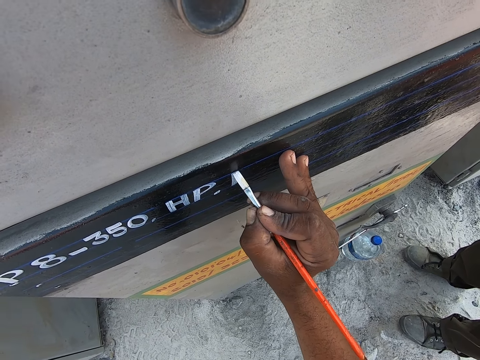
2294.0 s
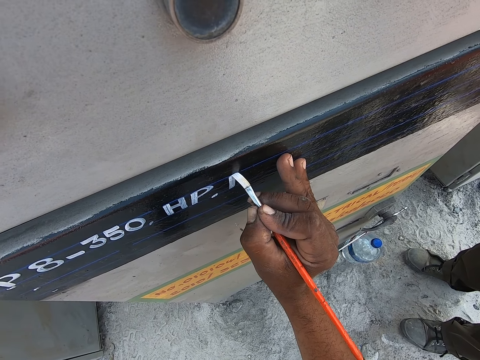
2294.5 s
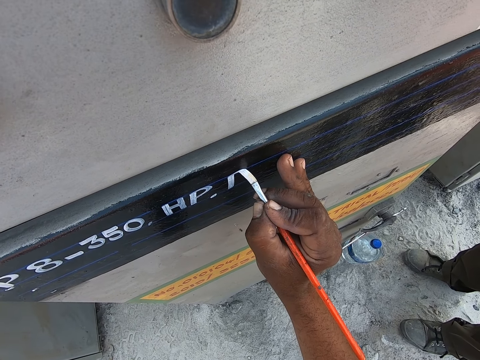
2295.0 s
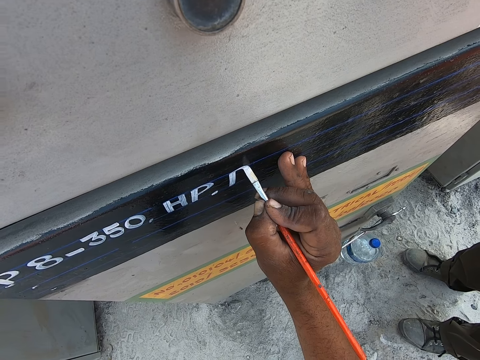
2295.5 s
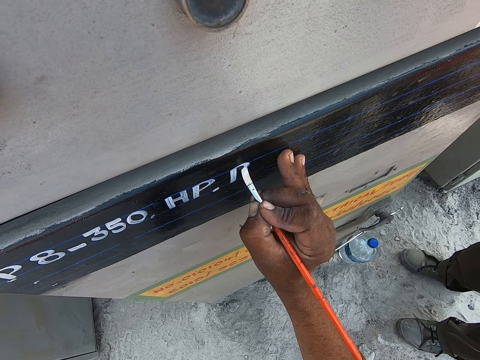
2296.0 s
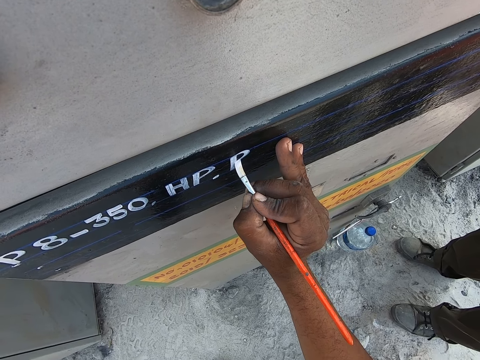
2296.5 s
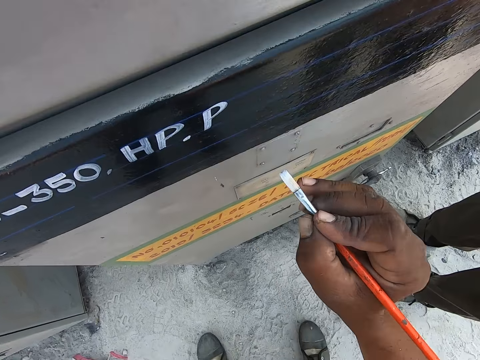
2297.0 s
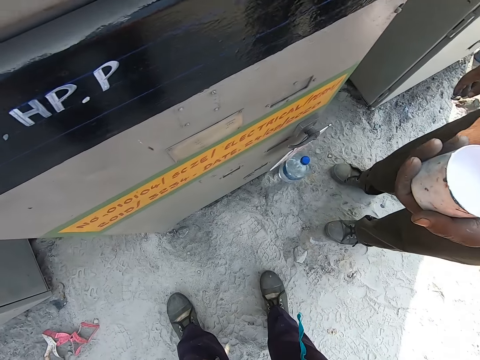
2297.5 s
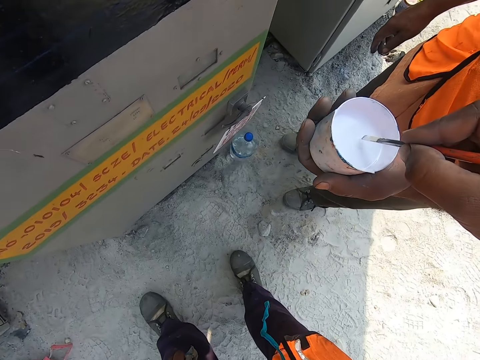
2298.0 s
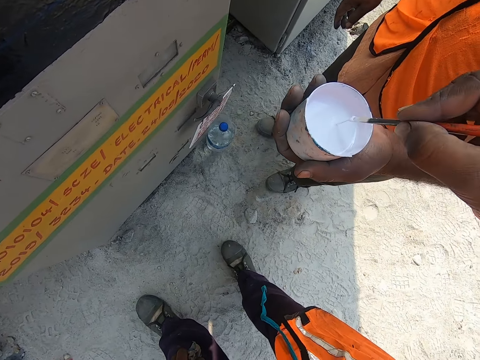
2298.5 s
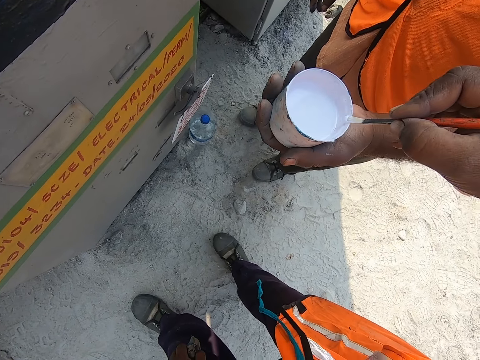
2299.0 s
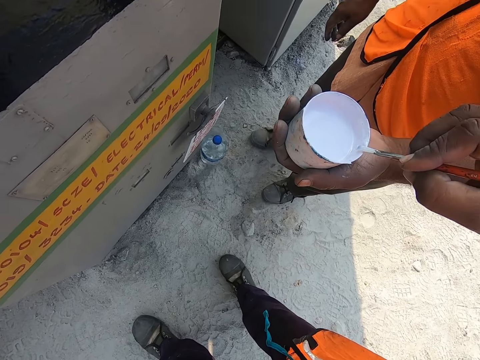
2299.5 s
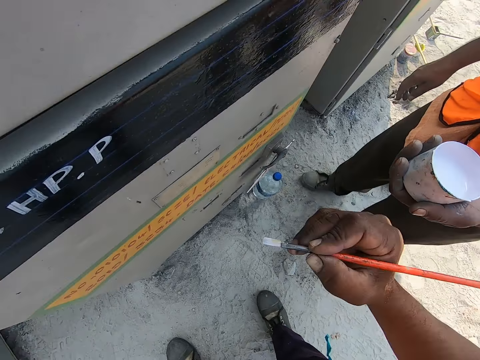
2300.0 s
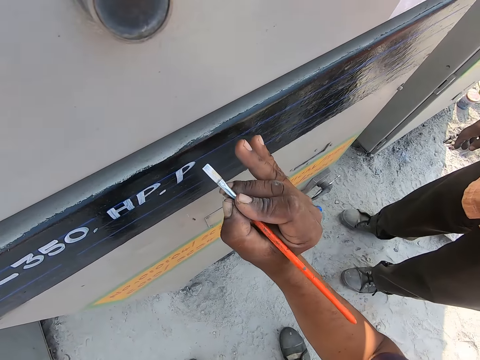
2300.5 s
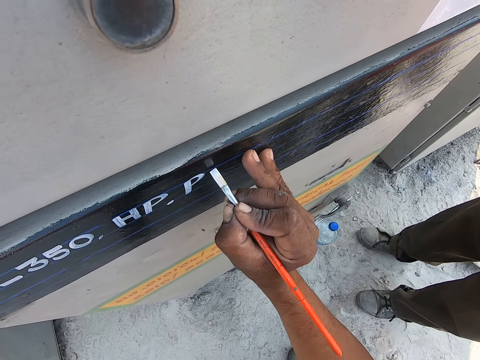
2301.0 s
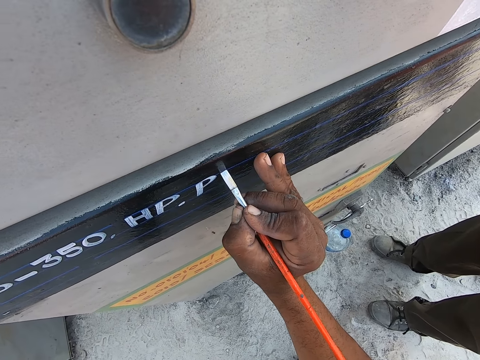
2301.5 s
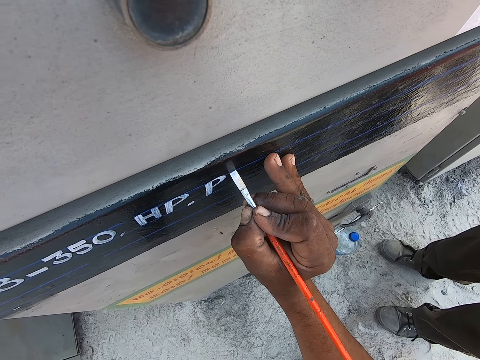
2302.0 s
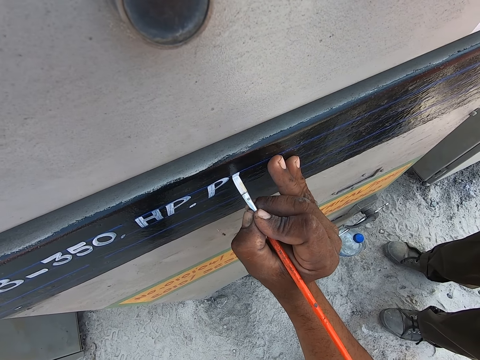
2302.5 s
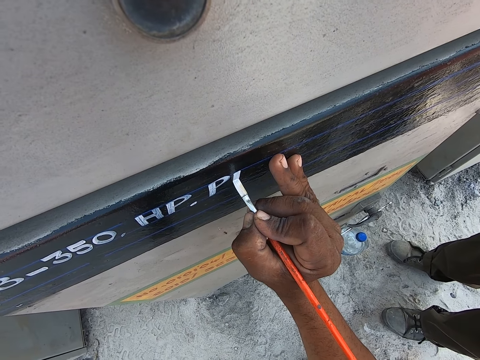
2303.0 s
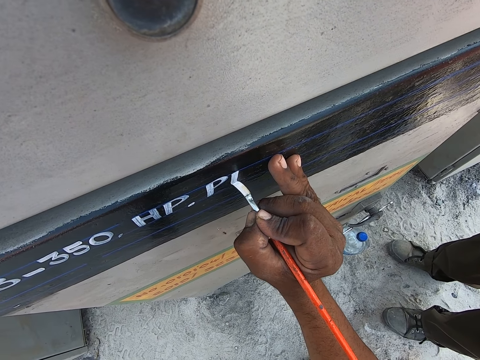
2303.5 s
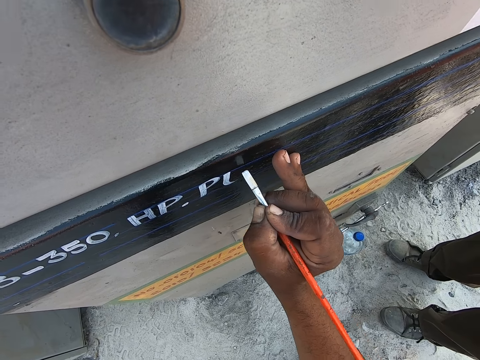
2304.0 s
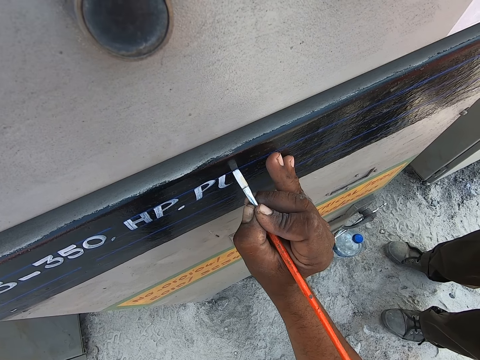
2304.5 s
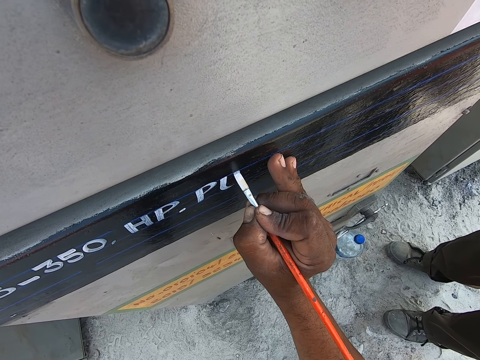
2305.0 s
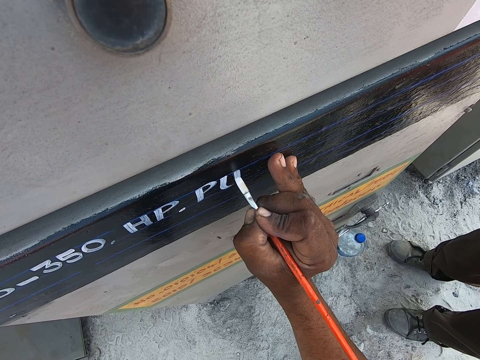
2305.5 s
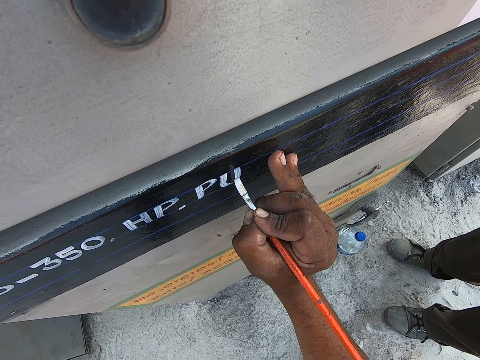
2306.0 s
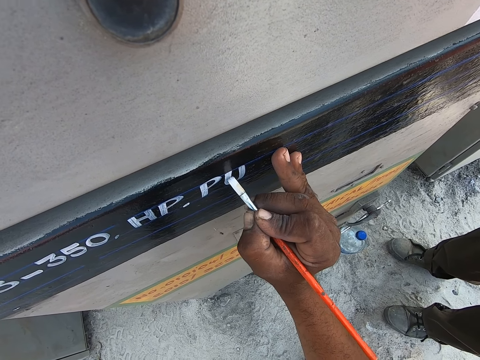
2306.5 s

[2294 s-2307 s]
The camera wearer takes paint from a painting can. They paint the pump starter machine with a paintbrush.

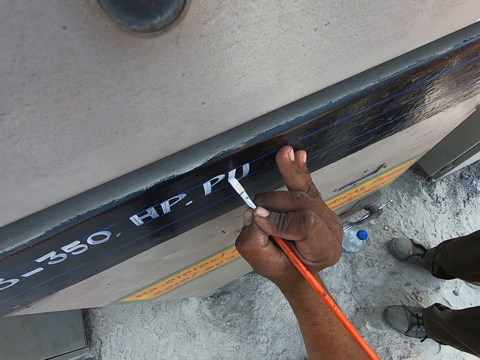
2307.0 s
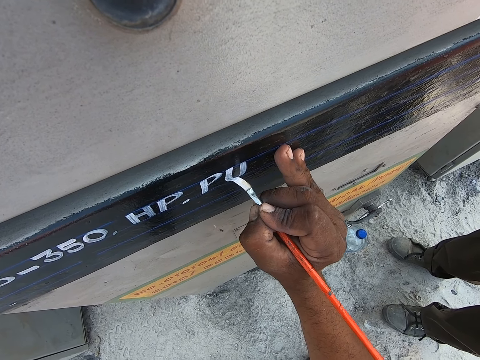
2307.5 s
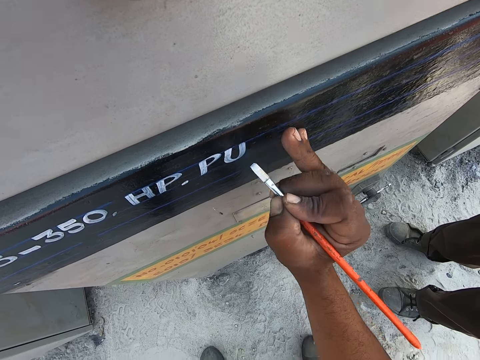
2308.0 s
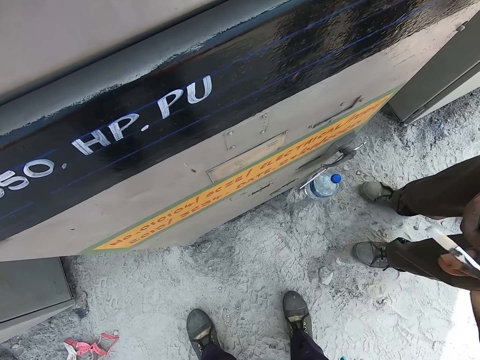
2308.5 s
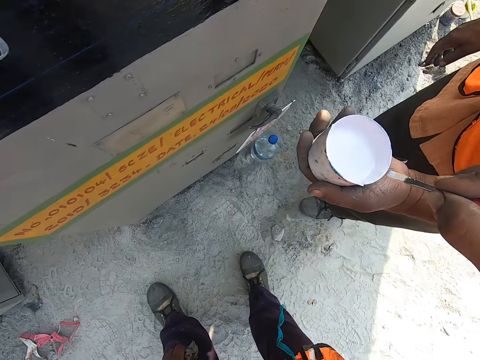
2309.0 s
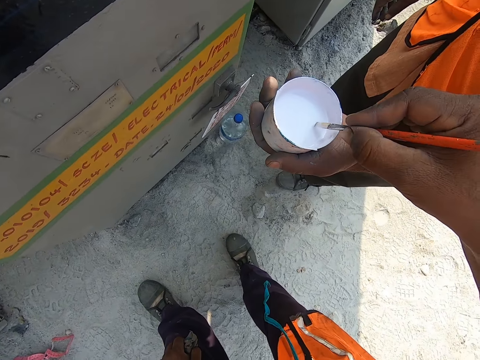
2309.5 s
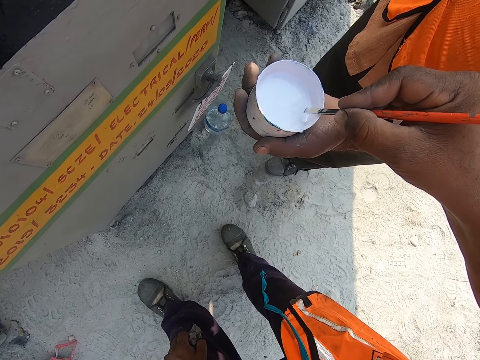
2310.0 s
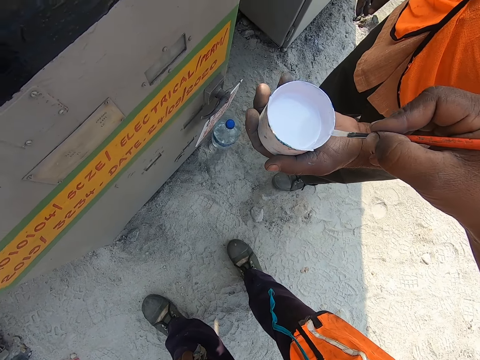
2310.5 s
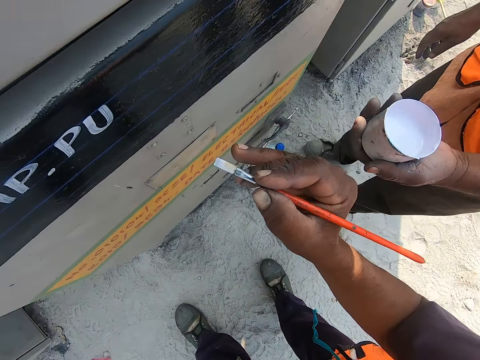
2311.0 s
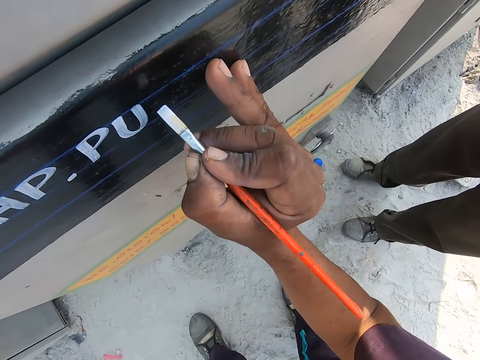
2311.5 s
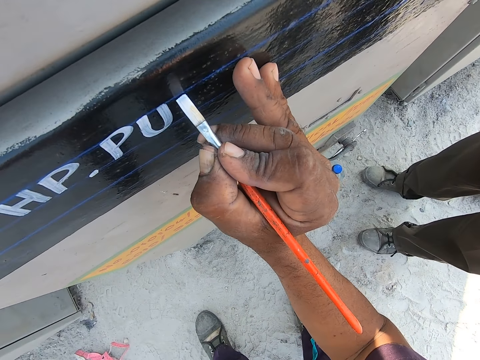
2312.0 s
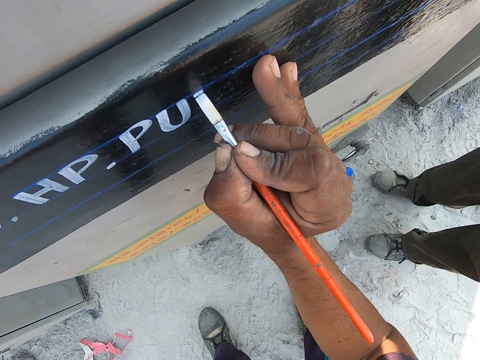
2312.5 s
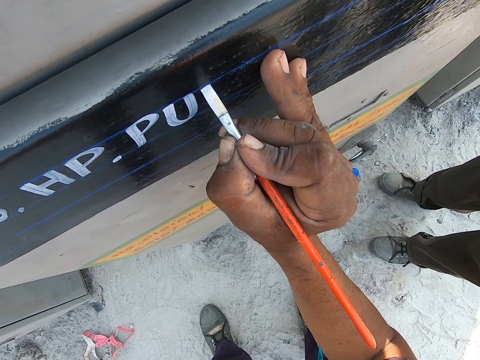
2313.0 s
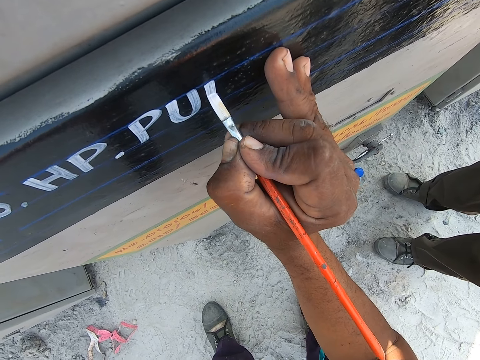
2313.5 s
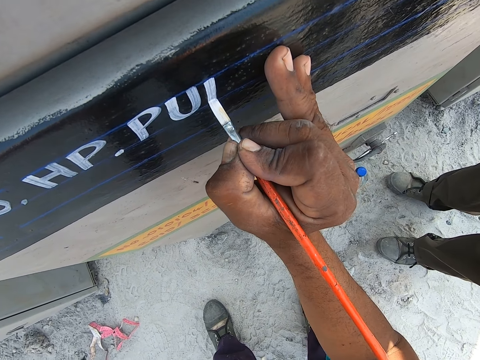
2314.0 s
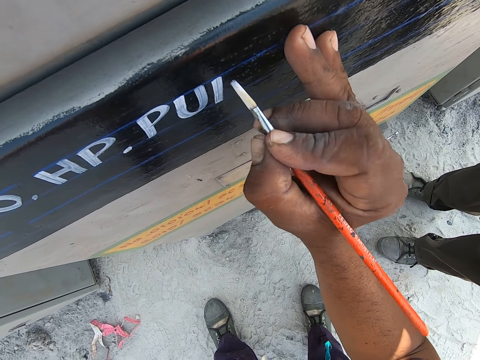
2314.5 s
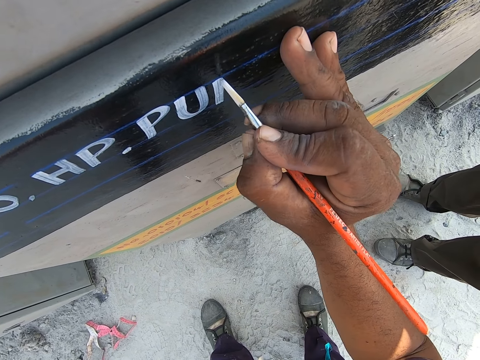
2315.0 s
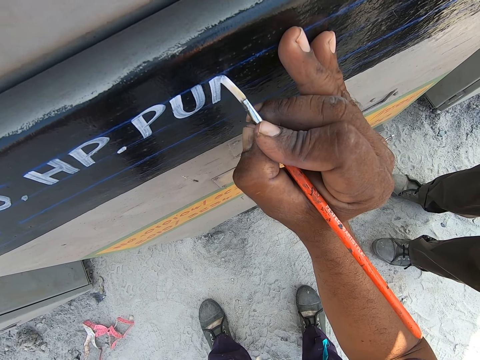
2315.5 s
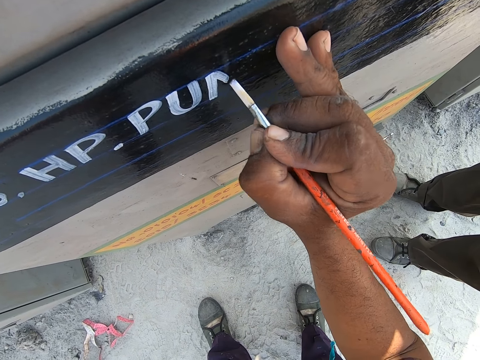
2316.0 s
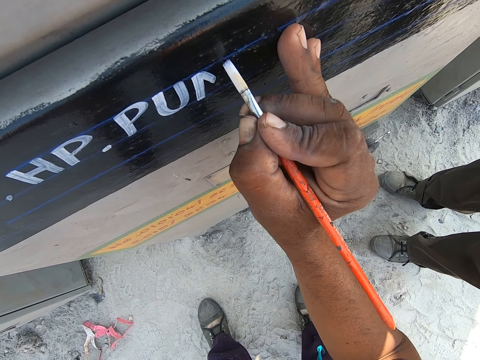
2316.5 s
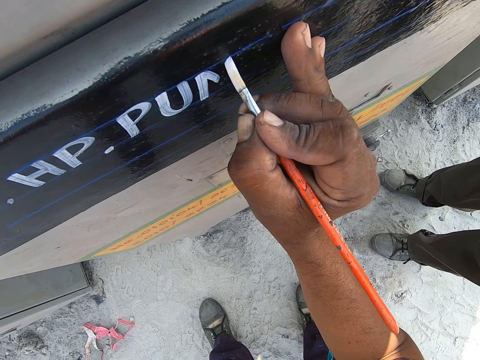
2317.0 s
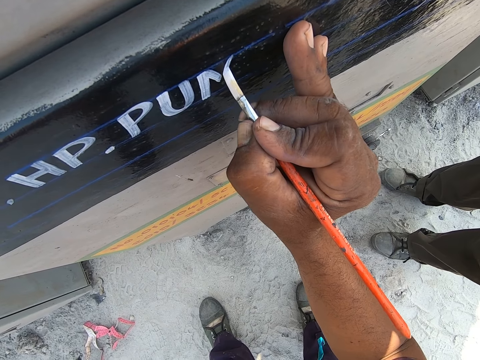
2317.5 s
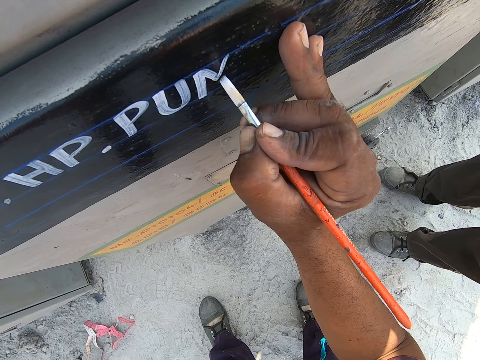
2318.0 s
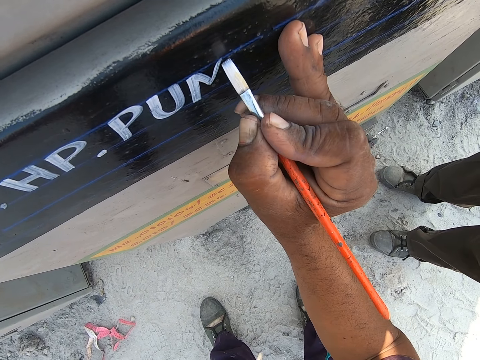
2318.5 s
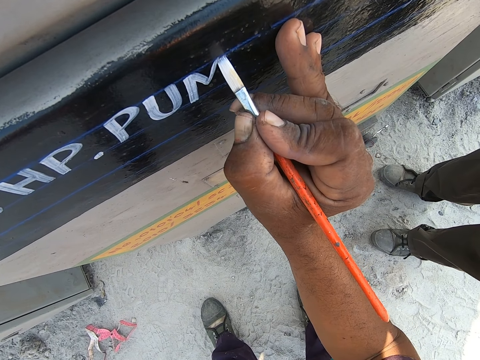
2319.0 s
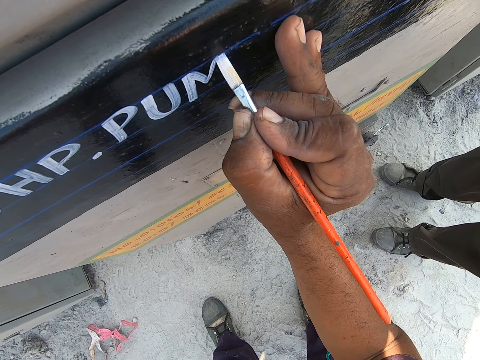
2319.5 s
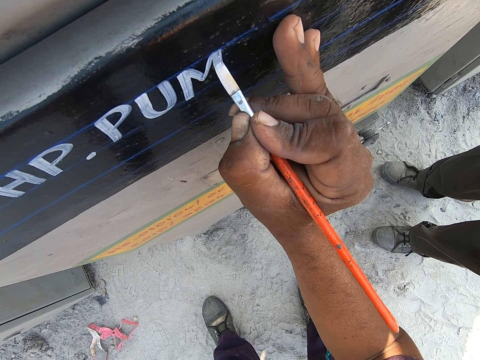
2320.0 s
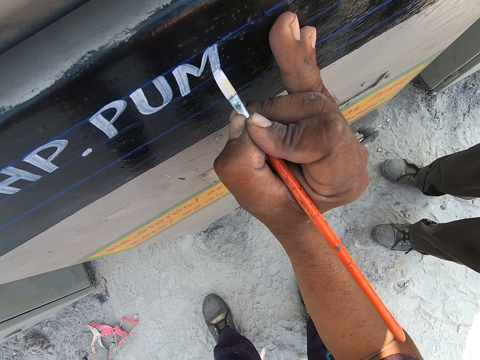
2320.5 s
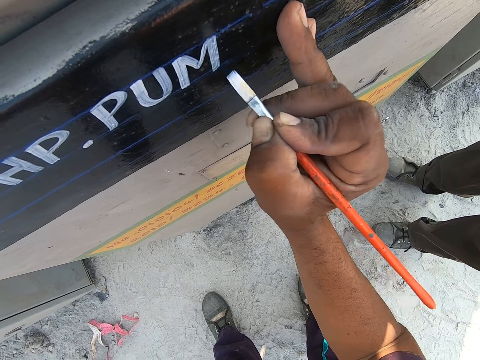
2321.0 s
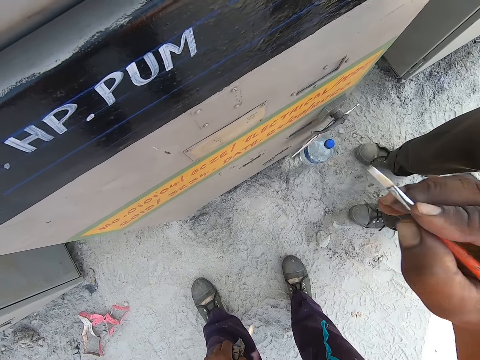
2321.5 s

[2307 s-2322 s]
The camera wearer takes paint from a painting can. They paint art with a painting brush.
